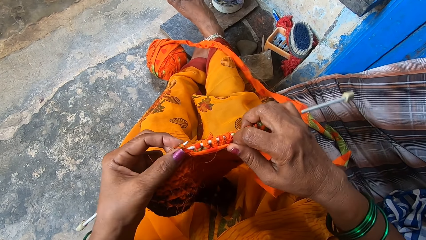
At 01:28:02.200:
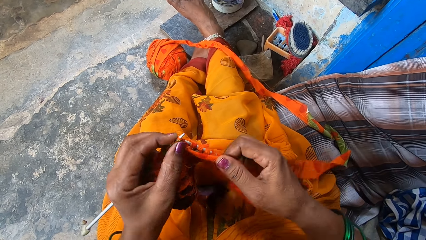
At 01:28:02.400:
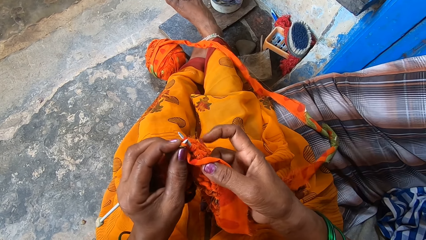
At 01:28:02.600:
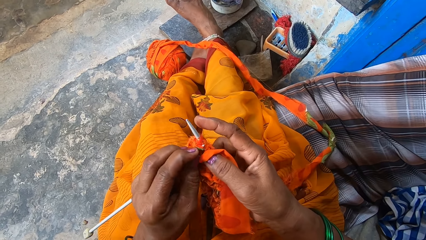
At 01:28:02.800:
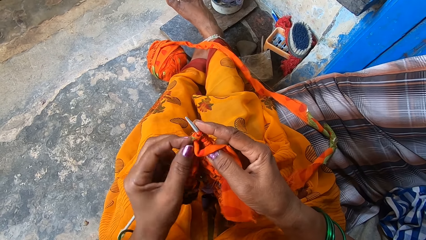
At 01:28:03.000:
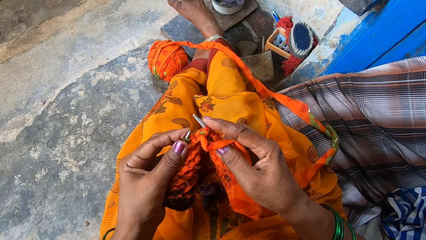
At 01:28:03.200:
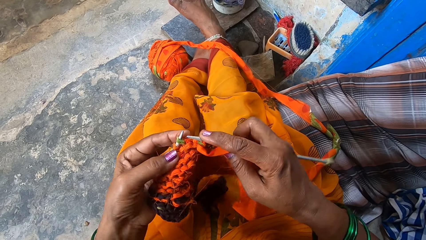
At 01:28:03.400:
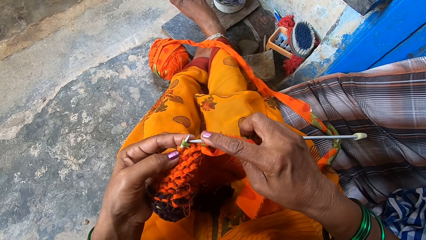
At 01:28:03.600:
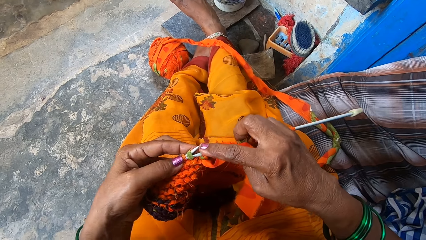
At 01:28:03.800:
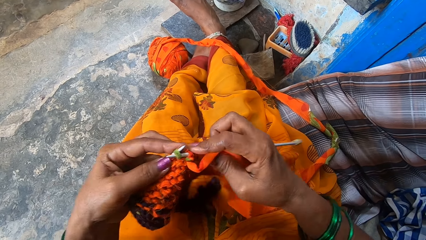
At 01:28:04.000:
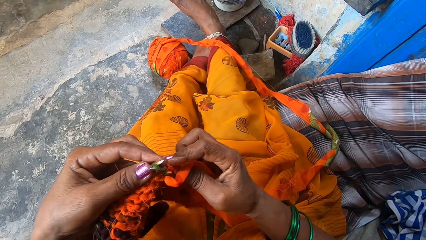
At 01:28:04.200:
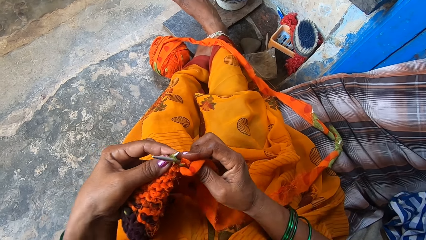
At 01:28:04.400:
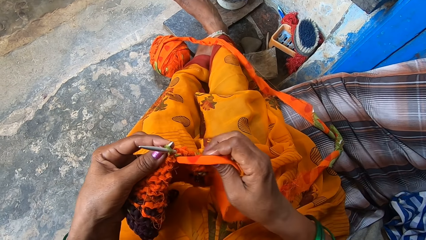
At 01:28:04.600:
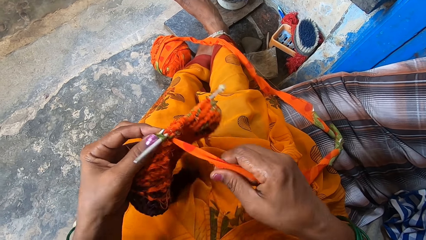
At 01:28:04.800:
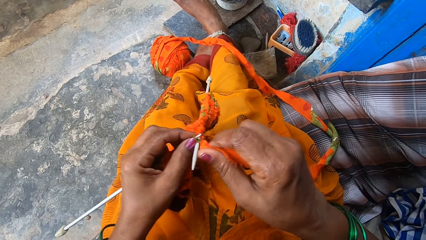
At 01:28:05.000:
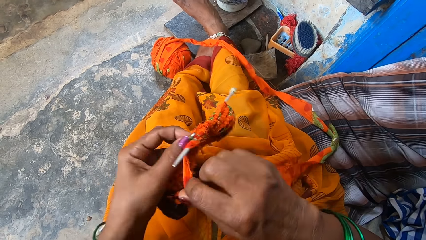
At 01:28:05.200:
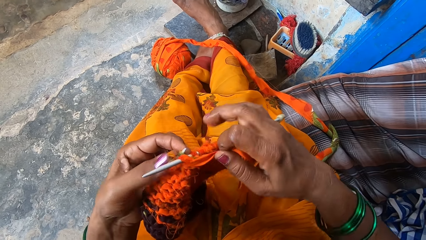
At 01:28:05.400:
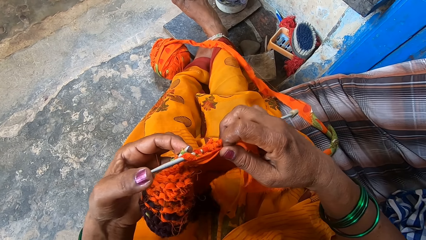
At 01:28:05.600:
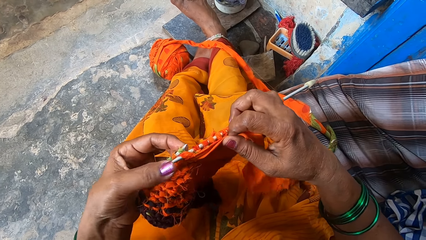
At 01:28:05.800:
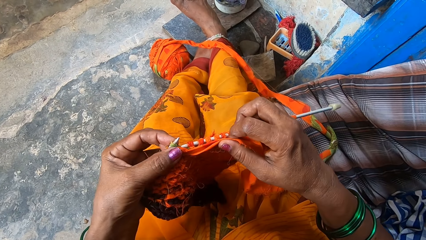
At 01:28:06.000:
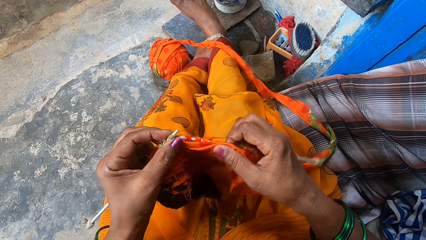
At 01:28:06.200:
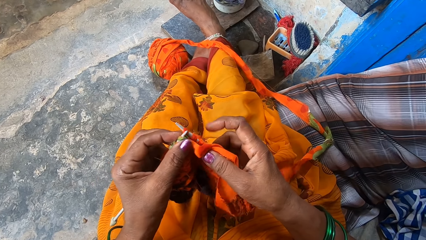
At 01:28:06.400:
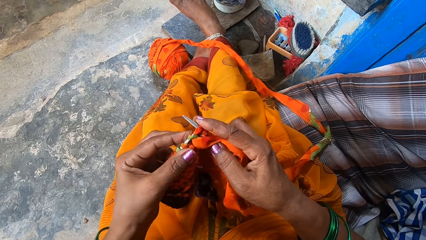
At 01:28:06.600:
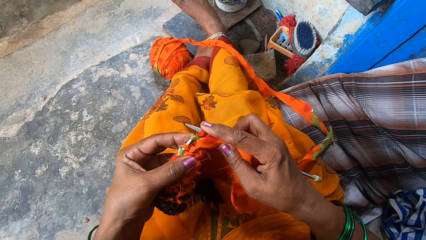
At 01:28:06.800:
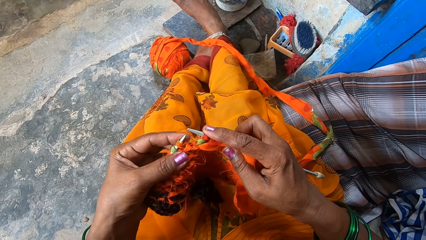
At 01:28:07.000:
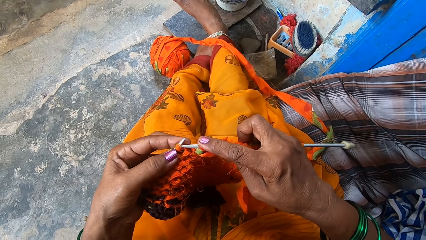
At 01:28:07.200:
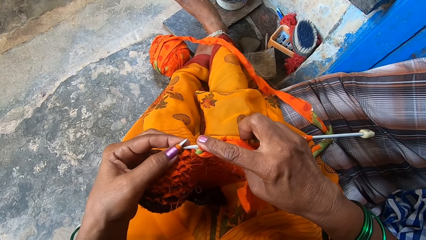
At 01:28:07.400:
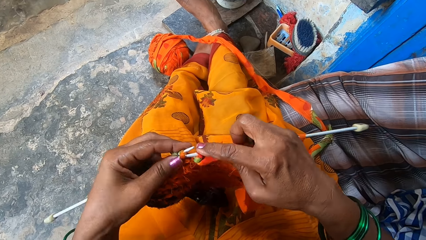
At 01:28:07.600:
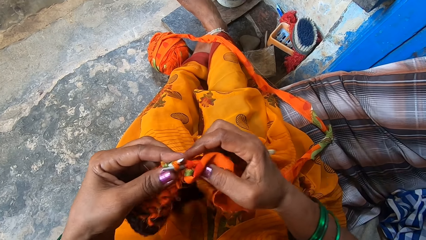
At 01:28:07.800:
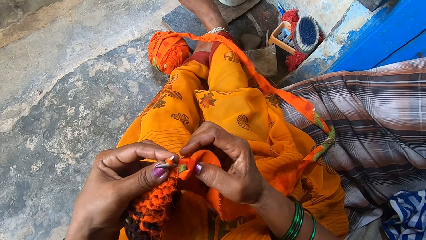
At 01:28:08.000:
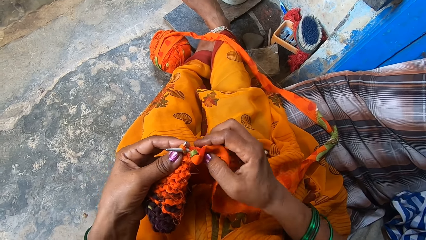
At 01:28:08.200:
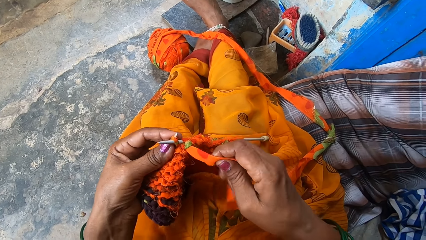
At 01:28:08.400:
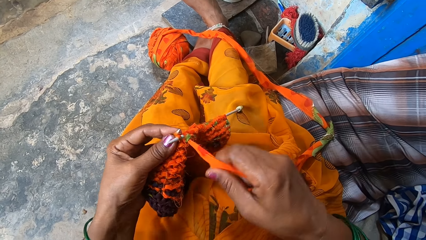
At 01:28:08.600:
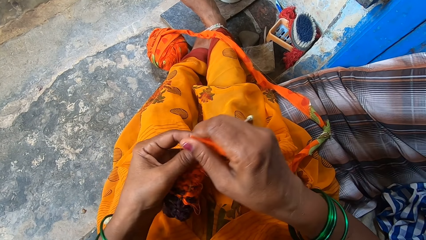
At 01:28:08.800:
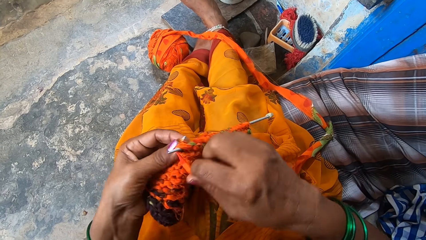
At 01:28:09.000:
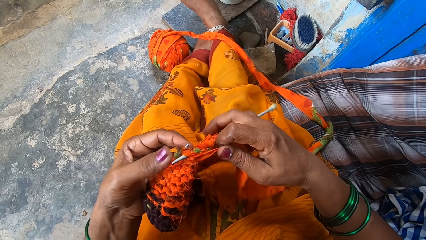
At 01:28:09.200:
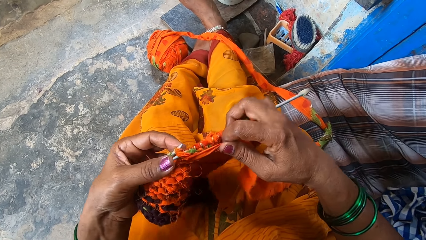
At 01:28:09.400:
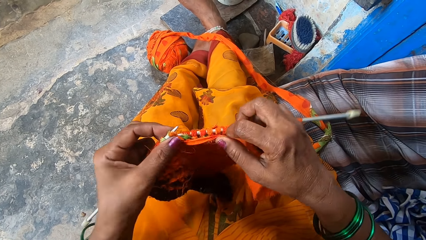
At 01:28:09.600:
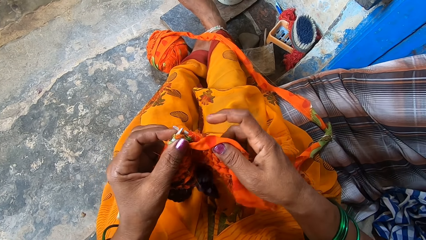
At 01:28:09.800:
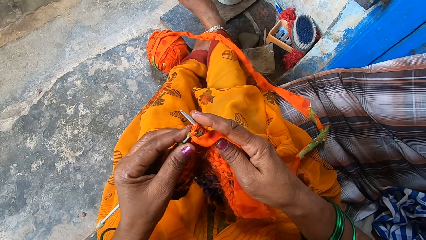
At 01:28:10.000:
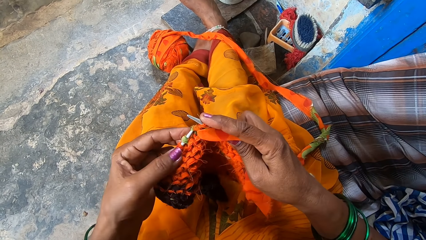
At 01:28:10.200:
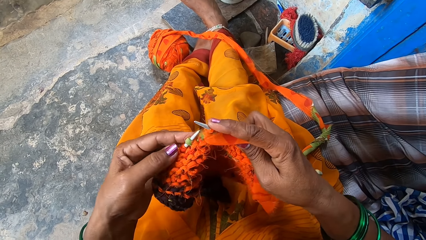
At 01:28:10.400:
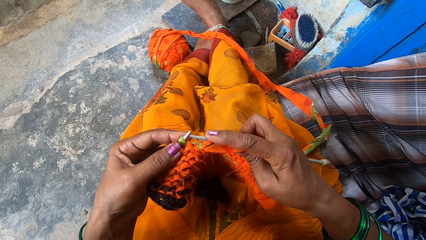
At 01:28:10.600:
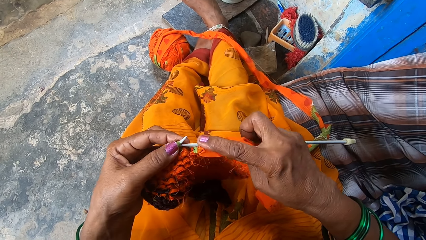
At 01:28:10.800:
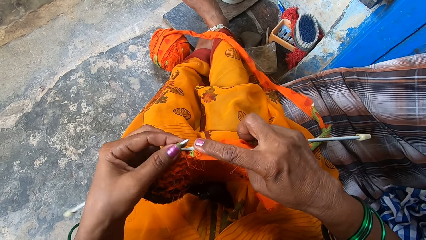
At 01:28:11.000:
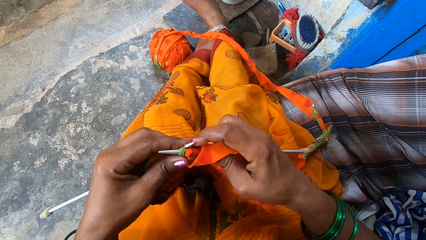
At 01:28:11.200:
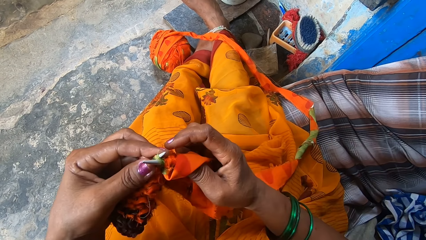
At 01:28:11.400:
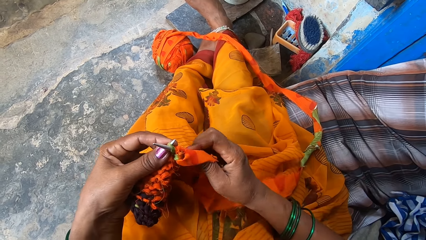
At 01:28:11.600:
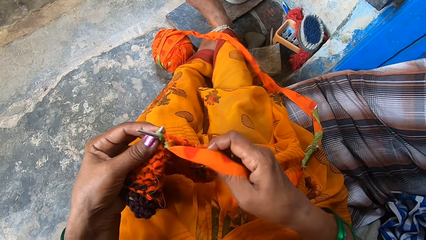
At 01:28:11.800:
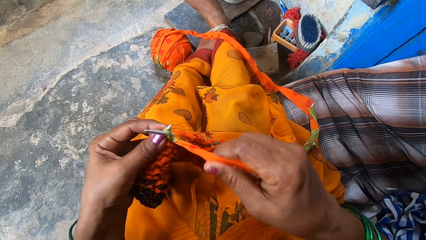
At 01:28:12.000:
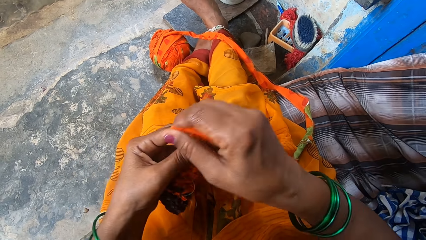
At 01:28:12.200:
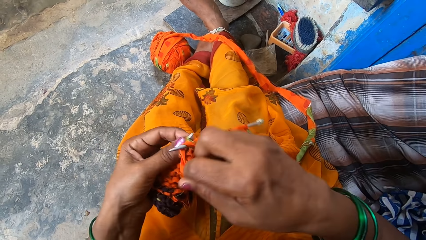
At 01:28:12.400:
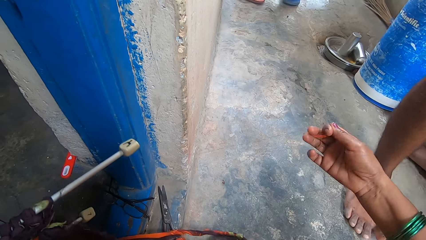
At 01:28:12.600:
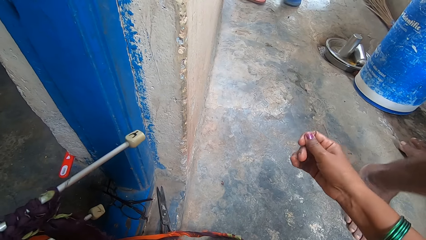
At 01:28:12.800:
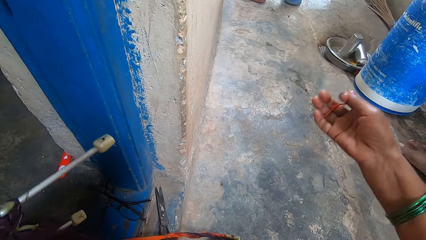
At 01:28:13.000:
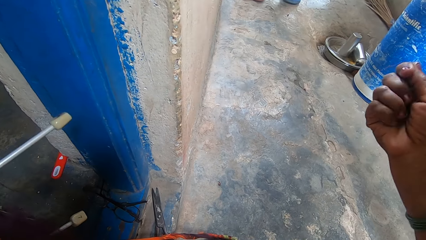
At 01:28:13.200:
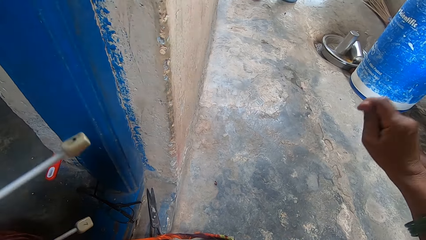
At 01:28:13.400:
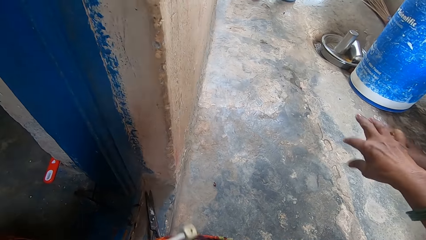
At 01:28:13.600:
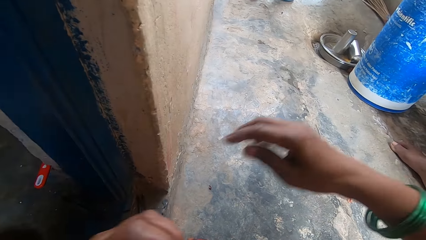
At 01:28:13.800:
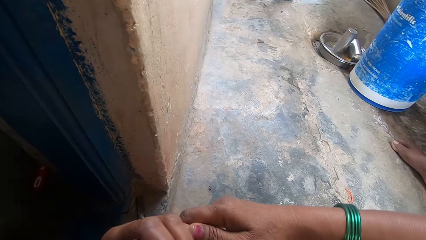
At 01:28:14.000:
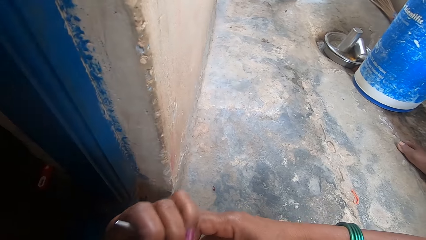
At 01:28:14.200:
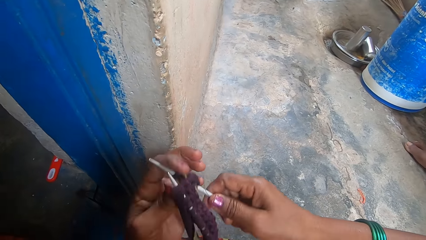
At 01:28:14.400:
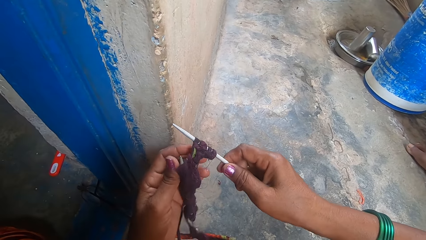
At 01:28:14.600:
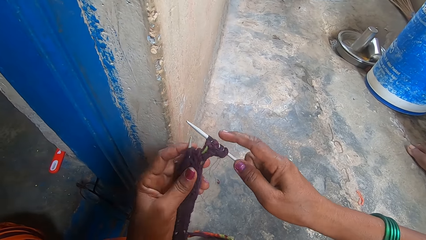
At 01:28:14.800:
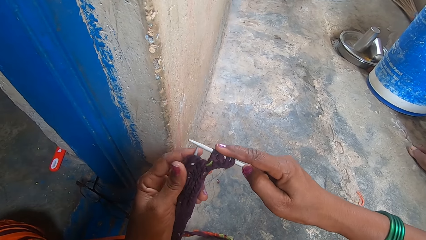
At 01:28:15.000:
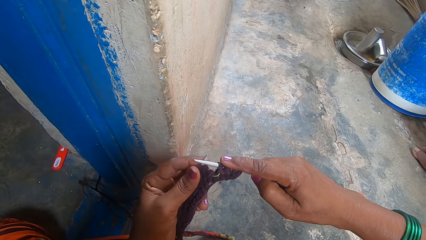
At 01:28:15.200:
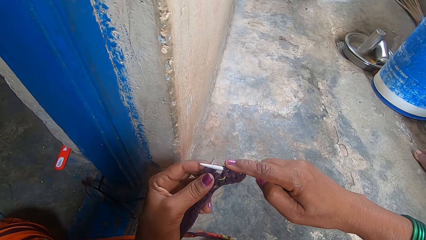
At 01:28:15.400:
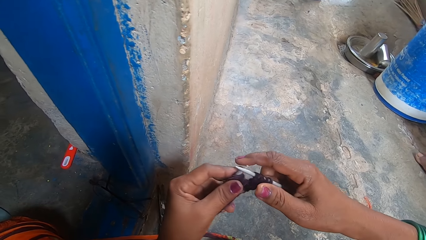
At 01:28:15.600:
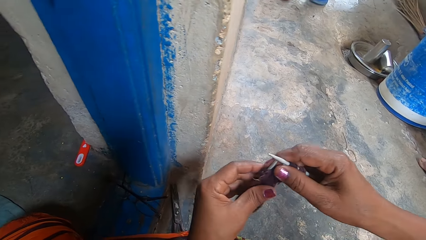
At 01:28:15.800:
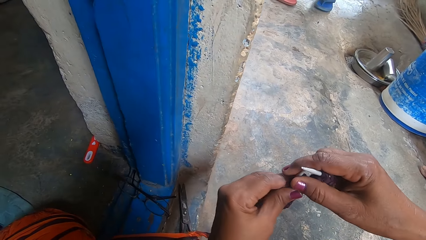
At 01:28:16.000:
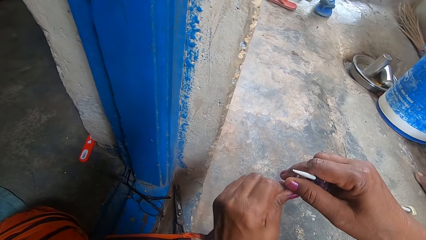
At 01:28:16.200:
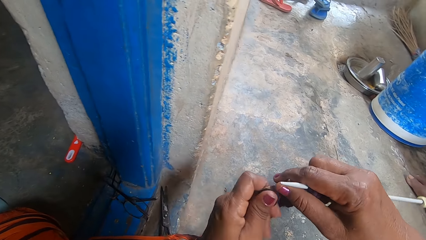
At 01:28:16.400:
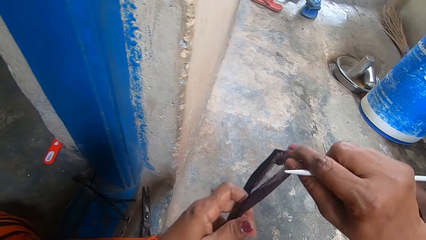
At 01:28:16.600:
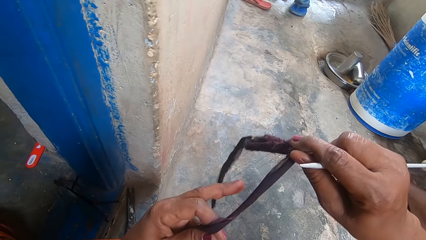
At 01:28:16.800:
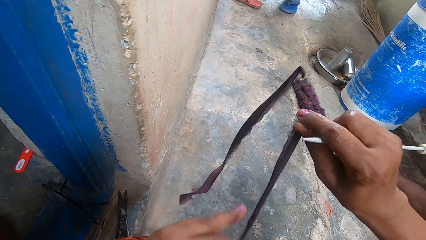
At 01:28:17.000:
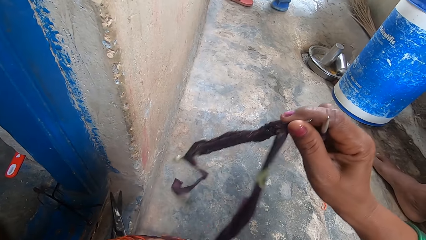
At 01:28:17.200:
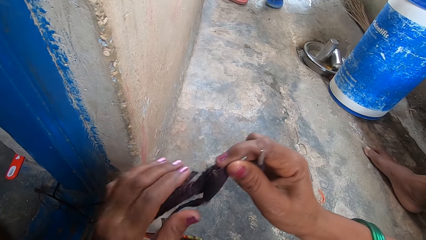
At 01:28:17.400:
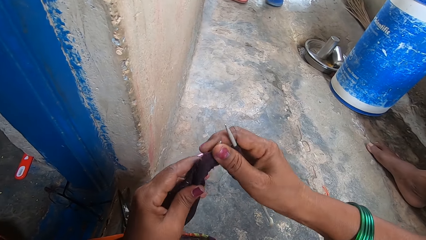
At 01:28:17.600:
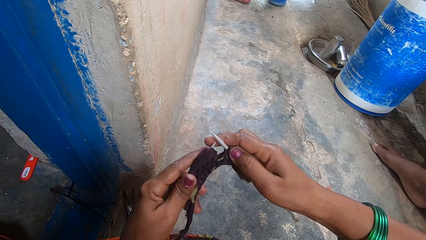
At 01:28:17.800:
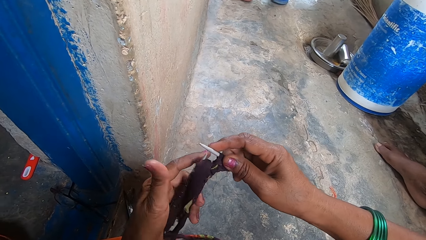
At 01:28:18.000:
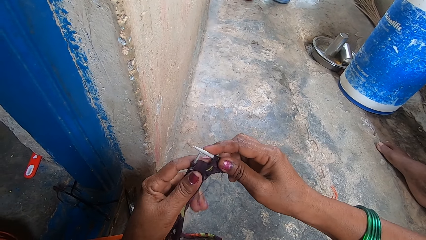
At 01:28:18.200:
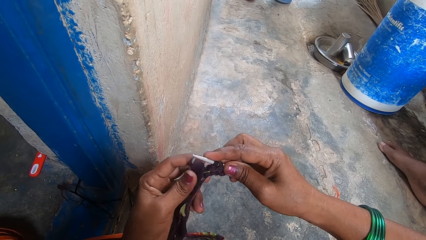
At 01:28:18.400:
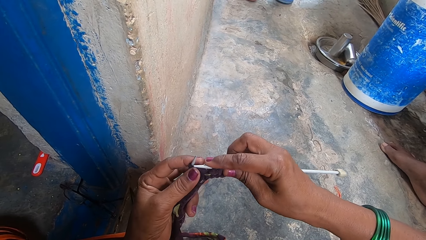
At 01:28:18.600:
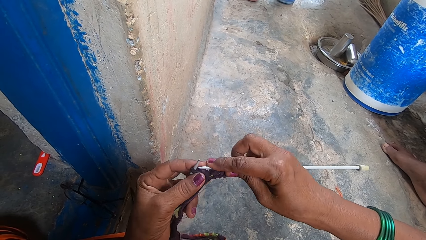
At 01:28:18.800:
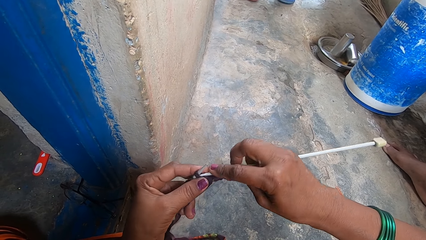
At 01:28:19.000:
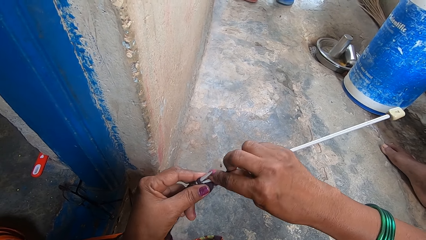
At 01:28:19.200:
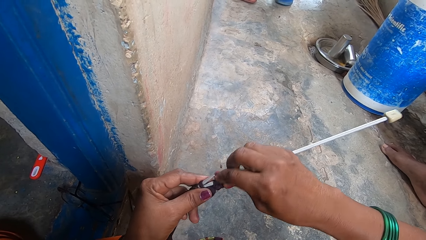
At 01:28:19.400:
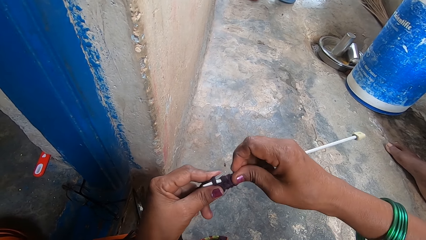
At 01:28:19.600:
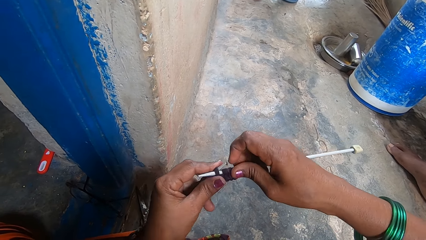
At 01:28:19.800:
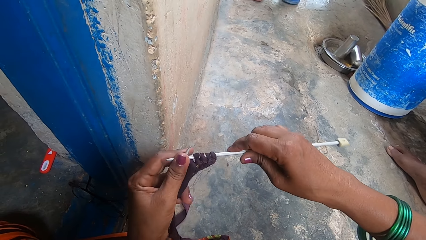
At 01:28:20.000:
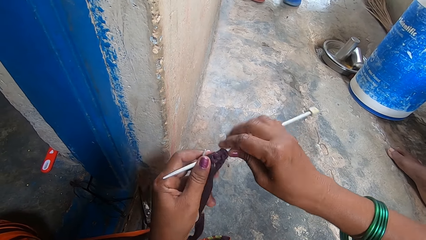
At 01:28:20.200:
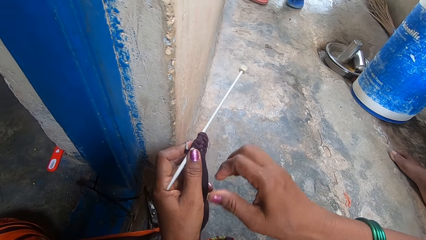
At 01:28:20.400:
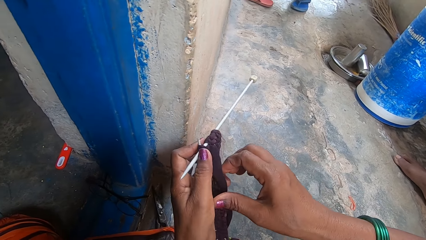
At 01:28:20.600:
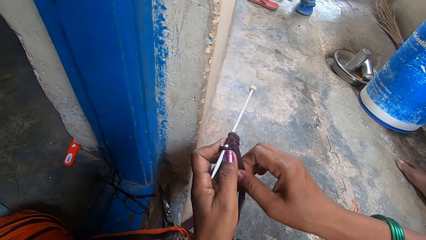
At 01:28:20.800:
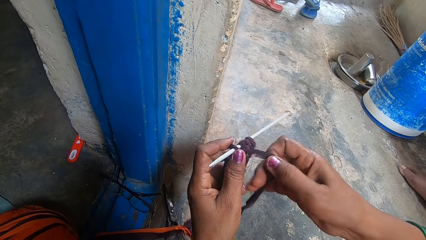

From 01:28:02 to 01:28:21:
The camera wearer pulls a tiny thread with her right hand. She crochets a fabric with a crochet needle. She knits another fabric yarn into a material.
